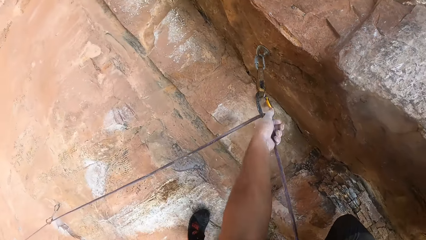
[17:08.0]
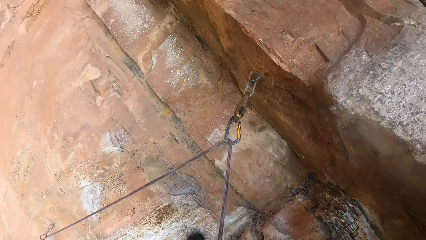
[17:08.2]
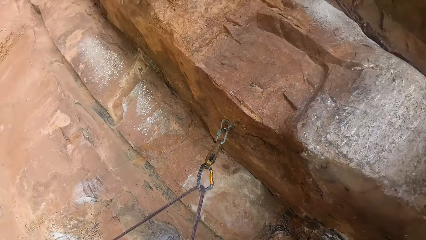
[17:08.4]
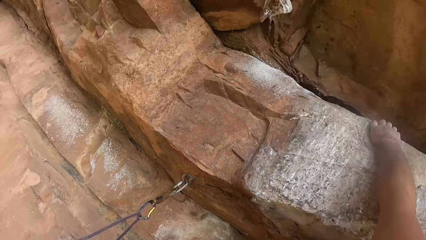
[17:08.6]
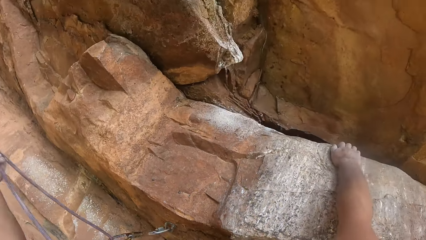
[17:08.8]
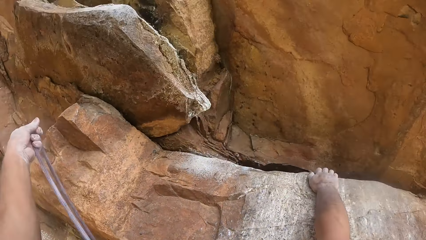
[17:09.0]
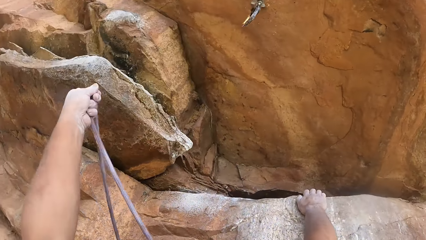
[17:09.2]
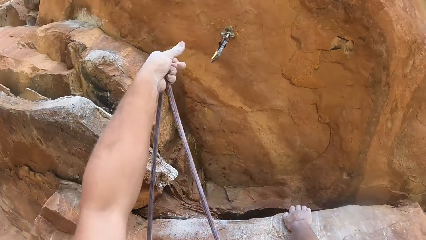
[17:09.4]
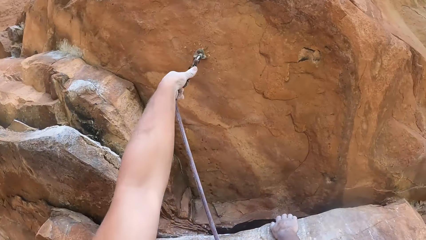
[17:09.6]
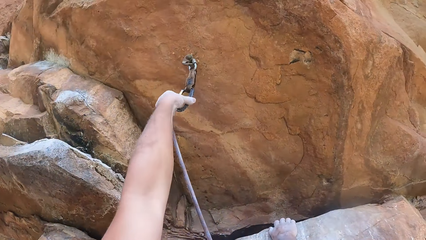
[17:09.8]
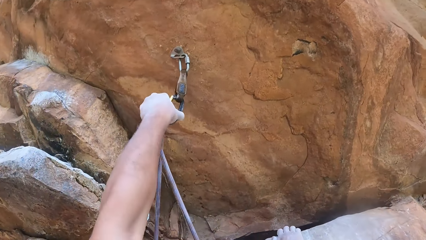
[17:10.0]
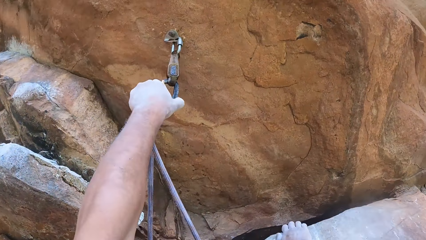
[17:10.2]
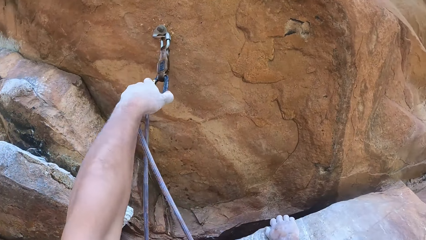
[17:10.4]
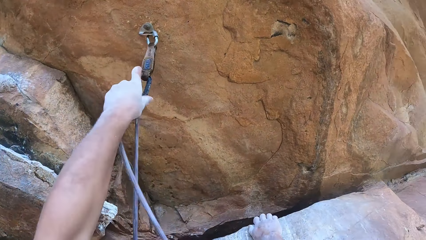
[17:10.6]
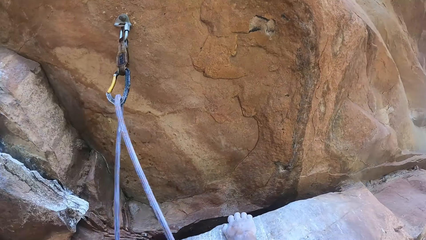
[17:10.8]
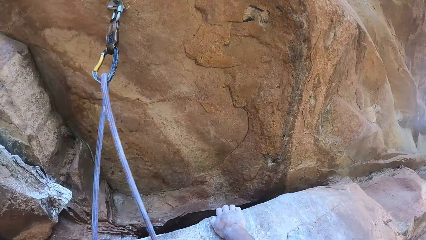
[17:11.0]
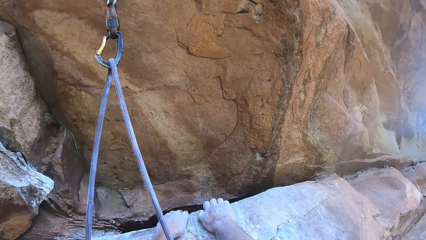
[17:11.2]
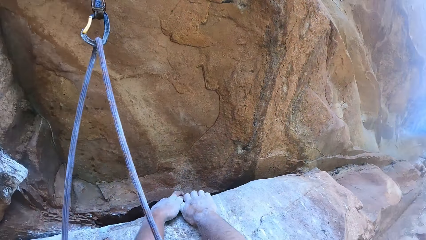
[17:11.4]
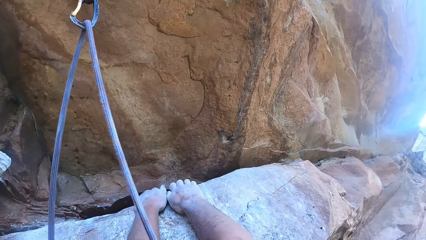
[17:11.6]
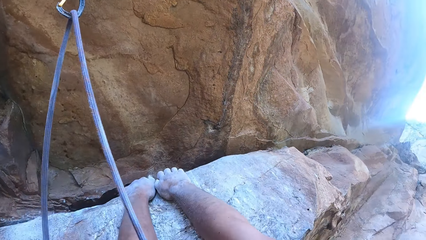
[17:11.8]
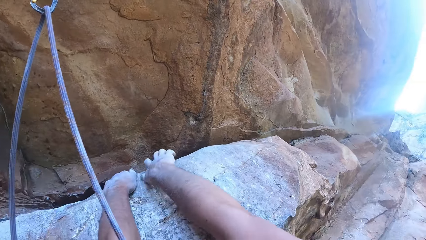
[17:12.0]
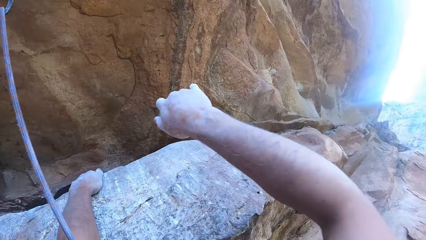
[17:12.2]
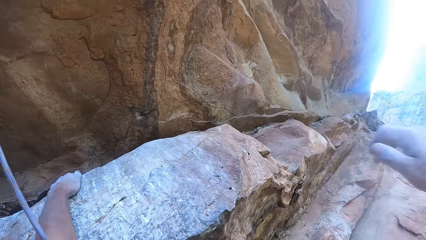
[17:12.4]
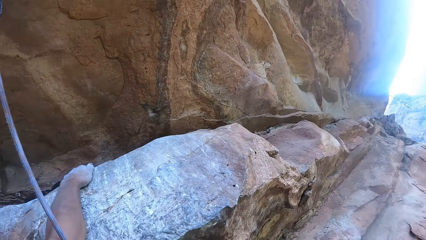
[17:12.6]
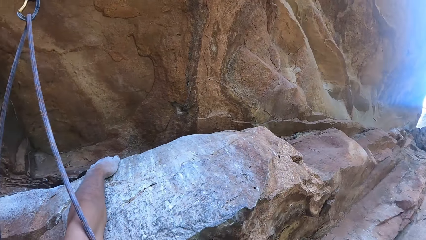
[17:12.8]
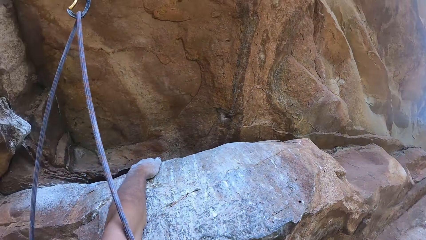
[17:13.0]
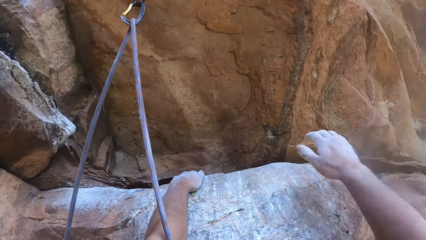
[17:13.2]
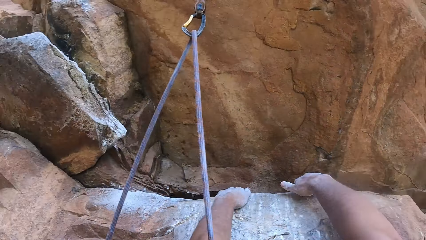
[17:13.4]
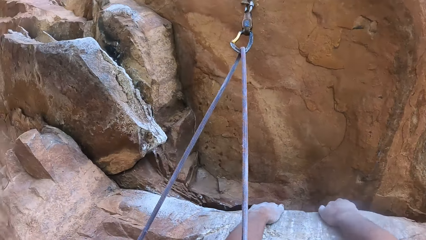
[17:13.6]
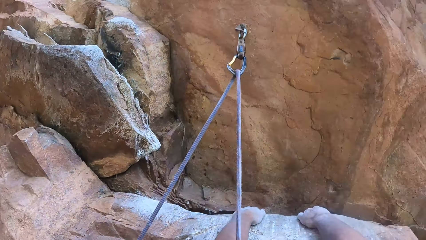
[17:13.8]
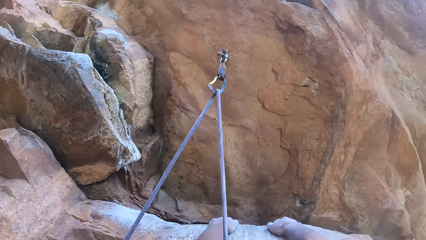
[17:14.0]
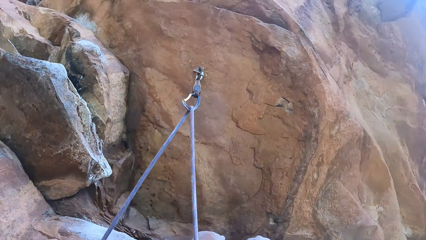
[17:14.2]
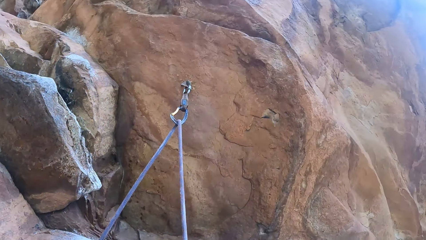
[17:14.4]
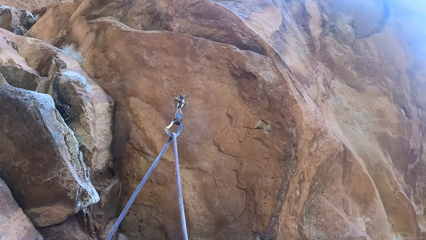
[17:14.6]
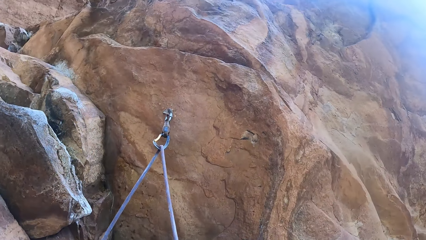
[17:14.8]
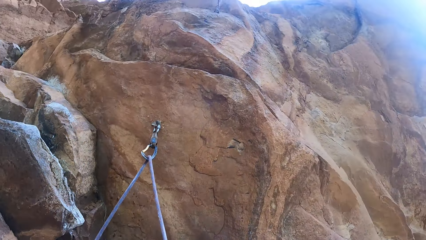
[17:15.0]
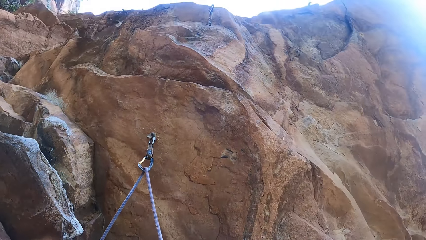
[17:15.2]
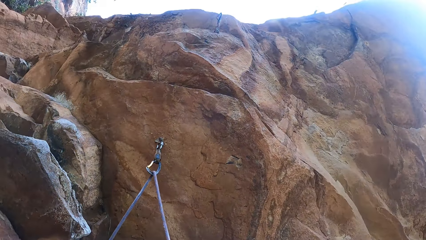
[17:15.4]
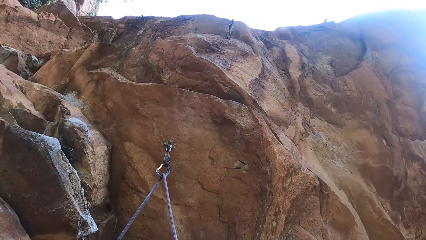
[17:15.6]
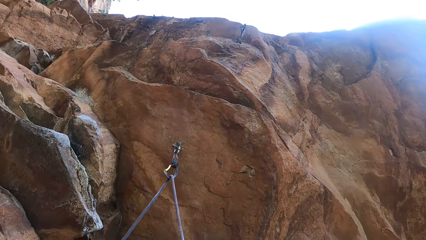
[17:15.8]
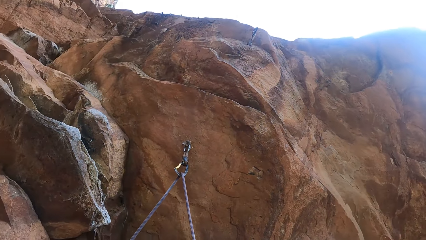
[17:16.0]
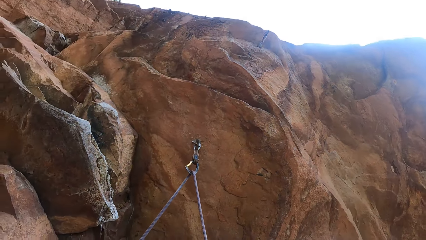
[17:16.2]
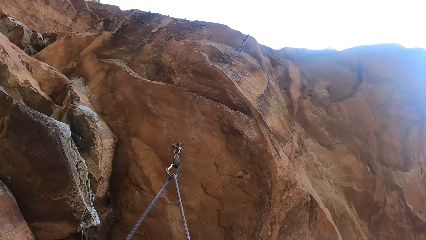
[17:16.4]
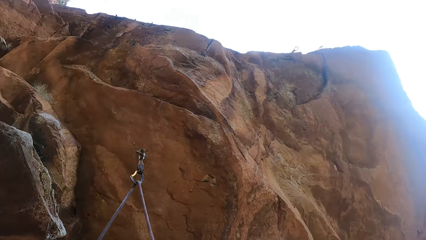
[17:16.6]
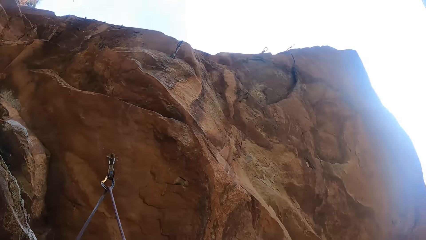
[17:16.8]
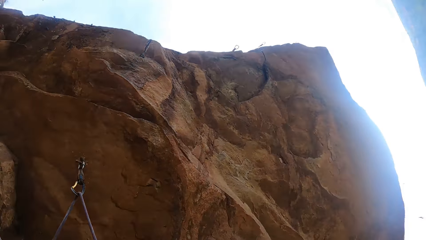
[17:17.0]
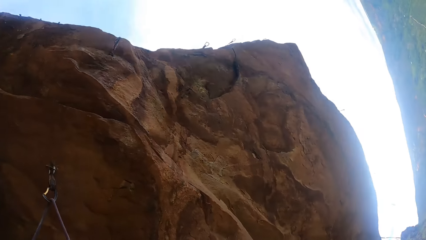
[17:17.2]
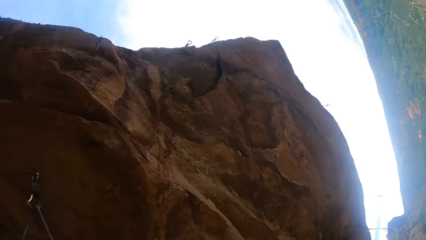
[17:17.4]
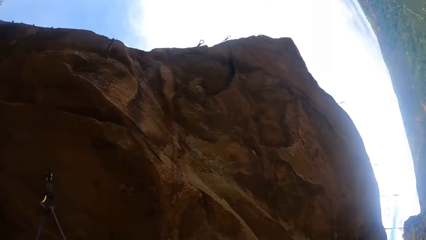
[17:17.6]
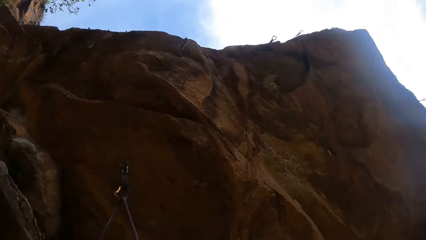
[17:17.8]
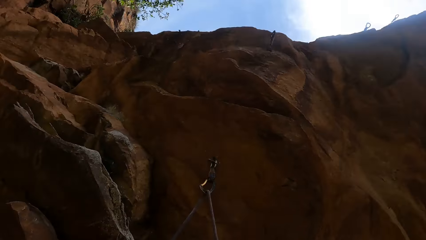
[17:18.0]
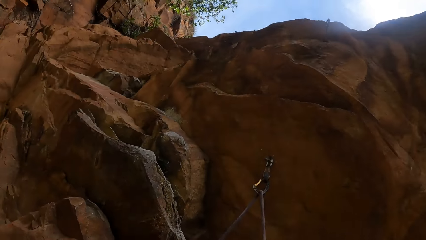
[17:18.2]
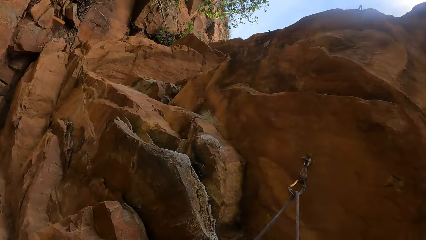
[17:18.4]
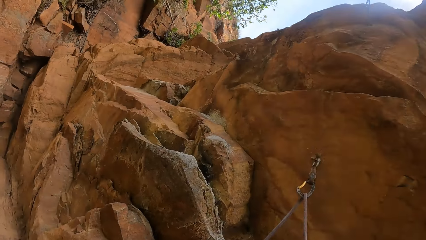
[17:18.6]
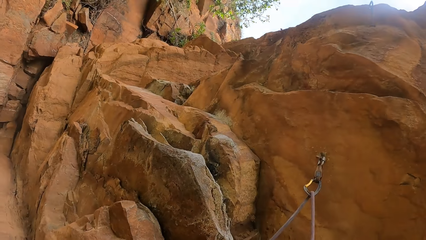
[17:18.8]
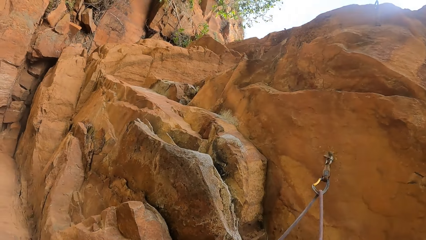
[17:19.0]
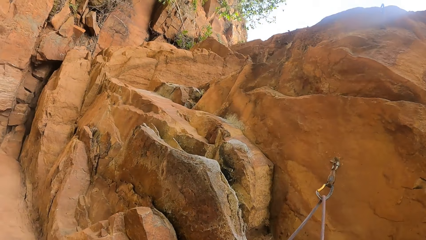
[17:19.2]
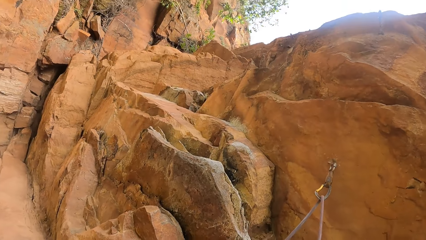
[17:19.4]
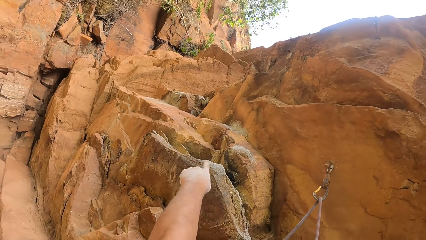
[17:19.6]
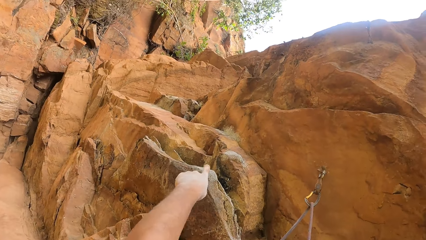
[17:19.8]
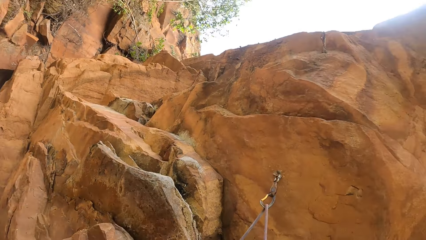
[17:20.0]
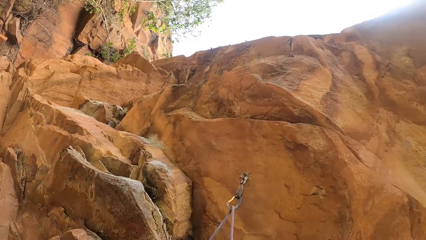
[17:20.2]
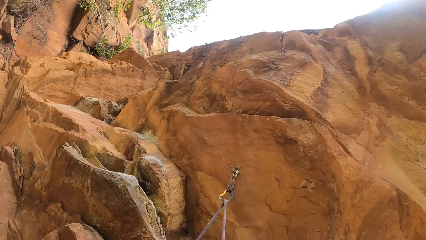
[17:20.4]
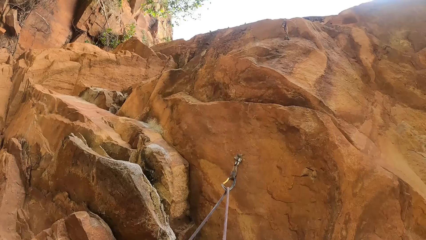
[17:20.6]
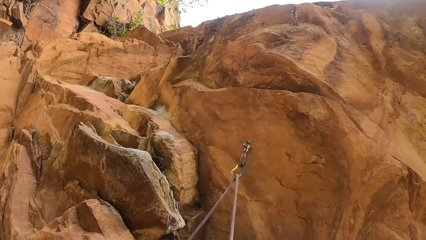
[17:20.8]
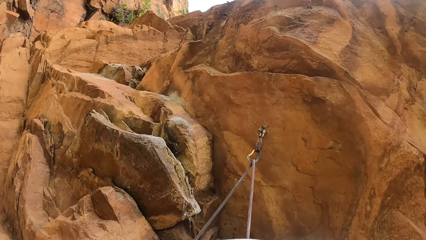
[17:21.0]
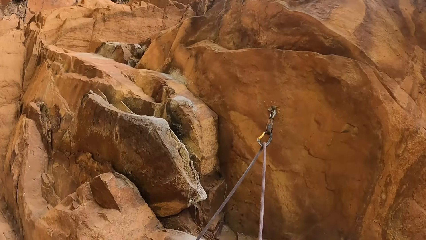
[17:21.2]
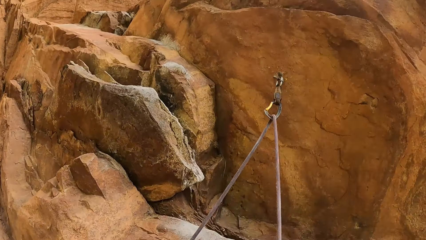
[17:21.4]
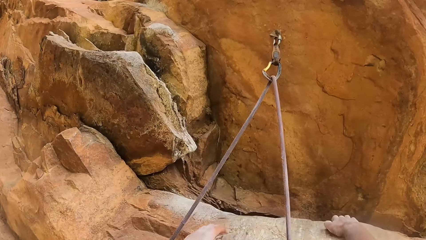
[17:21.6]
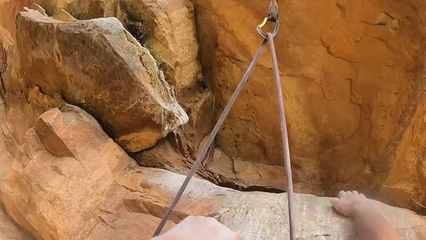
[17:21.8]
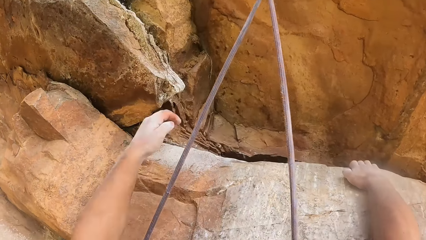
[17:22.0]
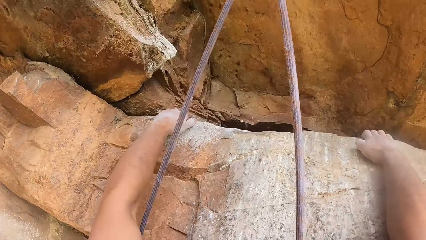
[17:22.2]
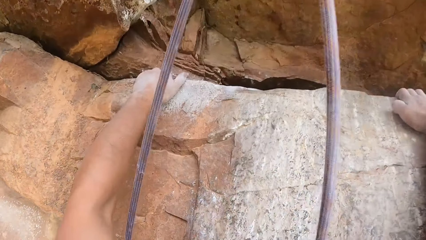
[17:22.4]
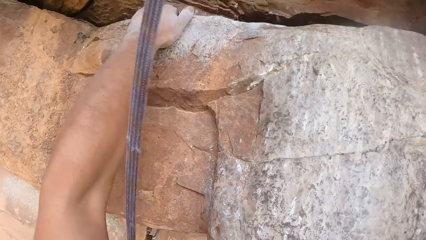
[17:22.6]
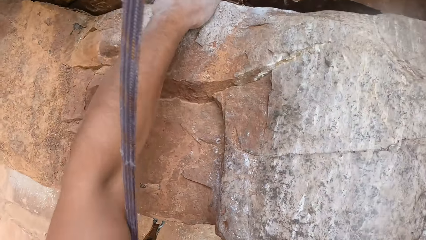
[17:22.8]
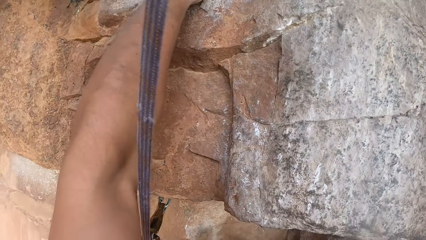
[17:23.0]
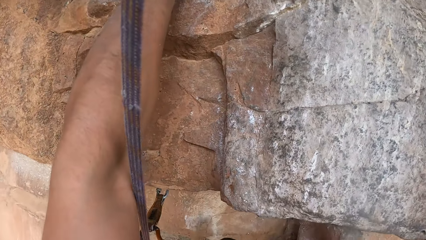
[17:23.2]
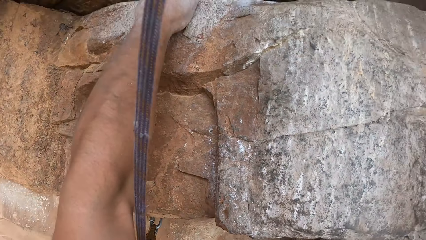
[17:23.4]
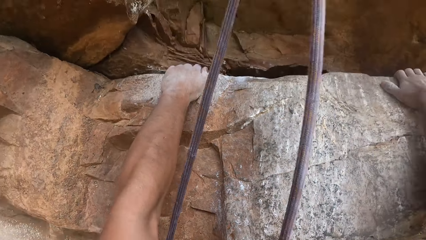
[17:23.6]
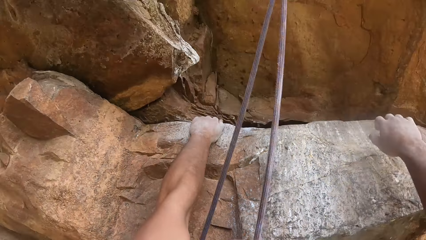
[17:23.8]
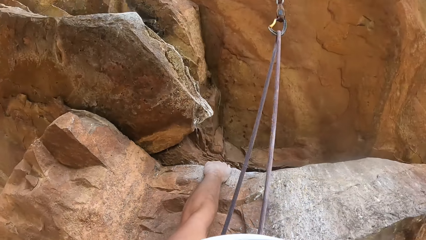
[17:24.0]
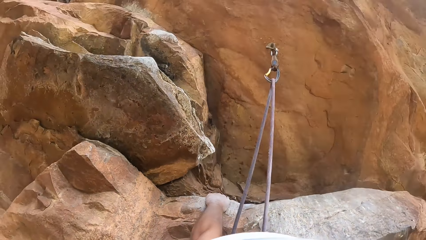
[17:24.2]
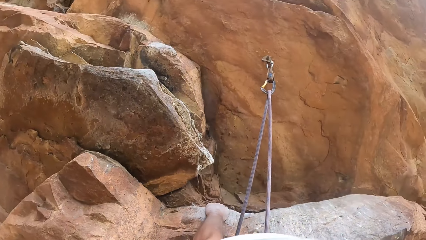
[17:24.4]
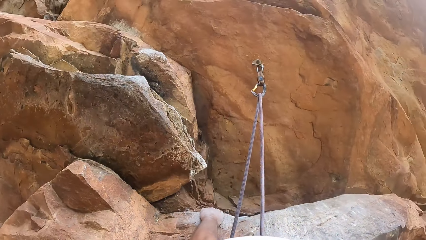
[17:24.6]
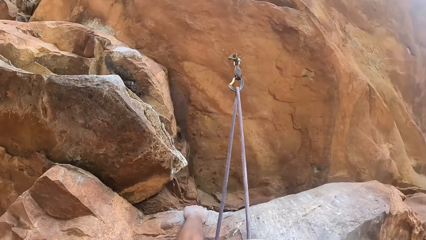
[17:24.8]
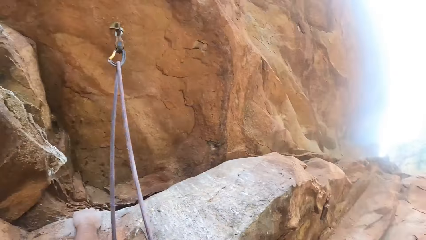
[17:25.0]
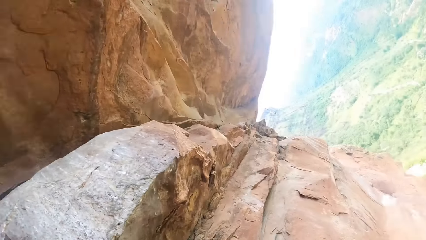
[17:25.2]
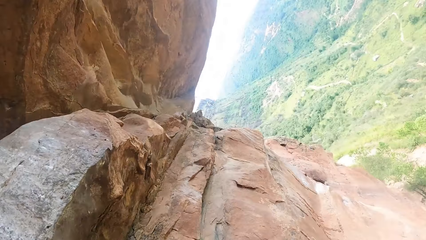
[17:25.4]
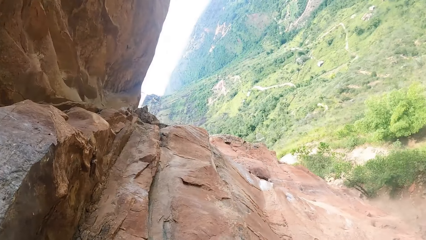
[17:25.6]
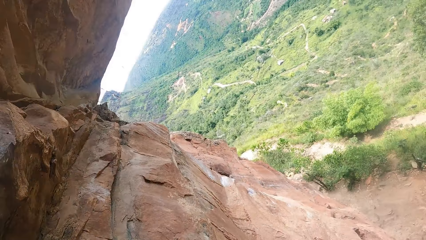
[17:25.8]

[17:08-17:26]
The camera wearer unhooks the climbing rope, picks the rope, and puts the rope on the hook. They climb on the mountain, hold on the rock, ascend the rock, move their hand, and lower their hand.
